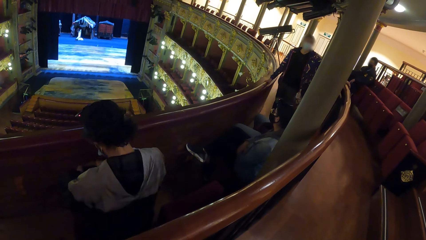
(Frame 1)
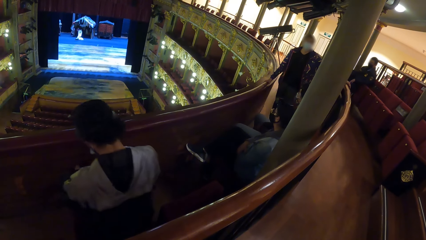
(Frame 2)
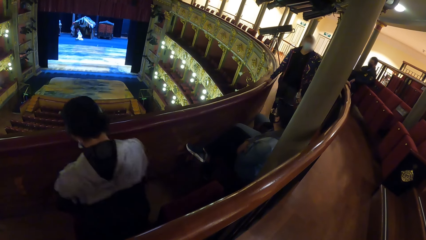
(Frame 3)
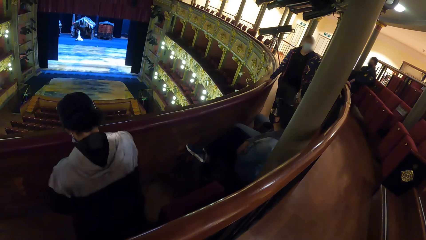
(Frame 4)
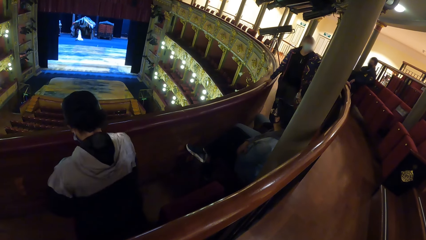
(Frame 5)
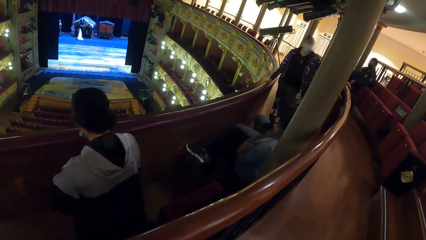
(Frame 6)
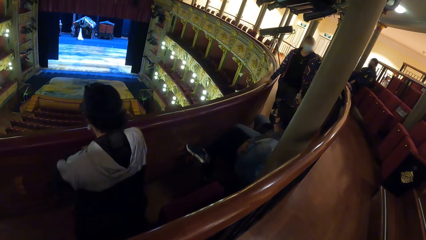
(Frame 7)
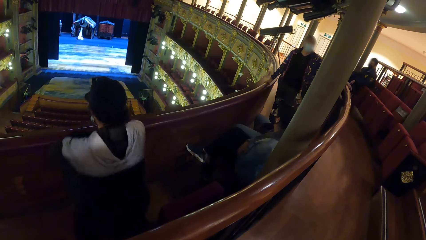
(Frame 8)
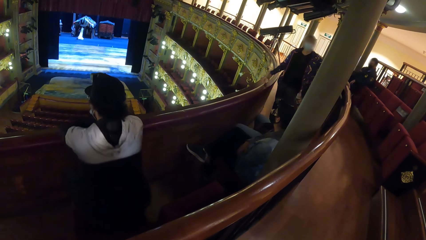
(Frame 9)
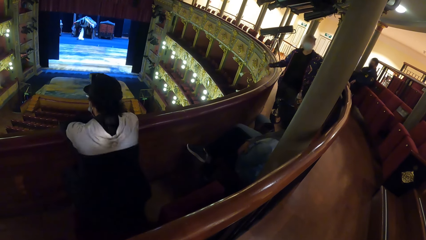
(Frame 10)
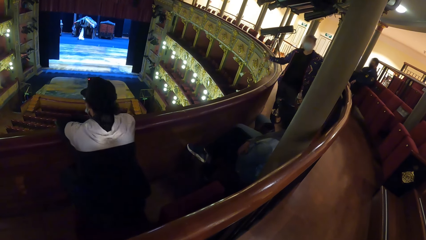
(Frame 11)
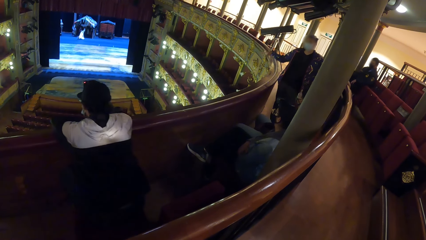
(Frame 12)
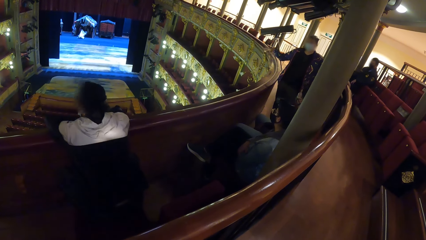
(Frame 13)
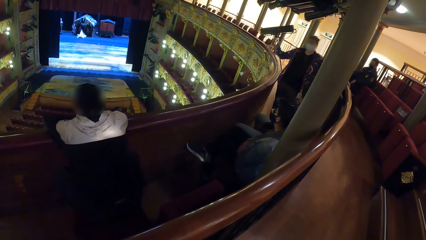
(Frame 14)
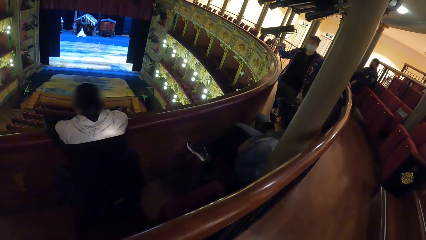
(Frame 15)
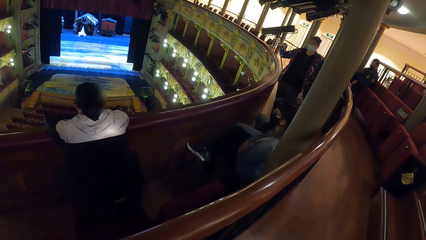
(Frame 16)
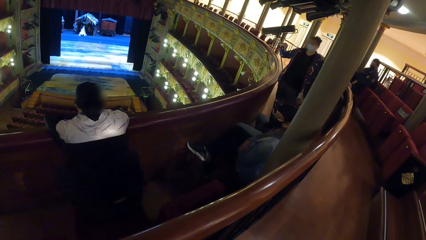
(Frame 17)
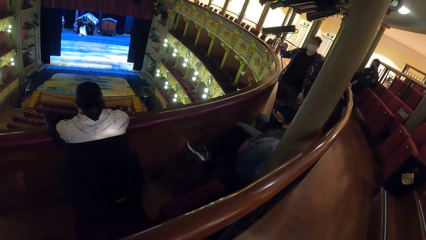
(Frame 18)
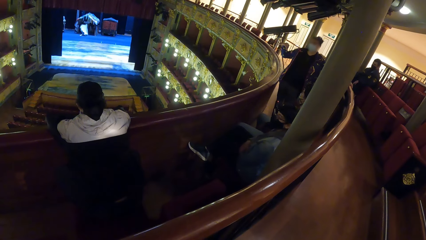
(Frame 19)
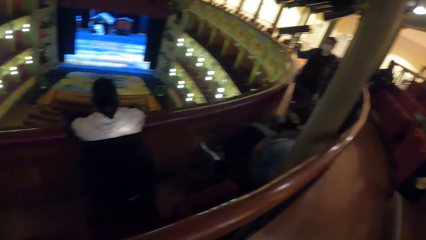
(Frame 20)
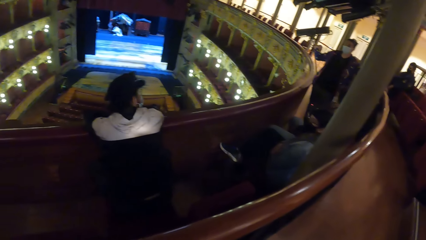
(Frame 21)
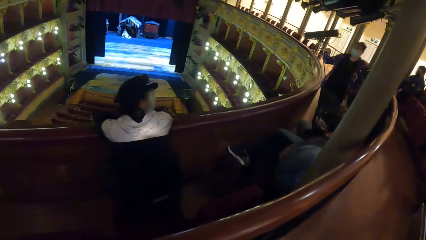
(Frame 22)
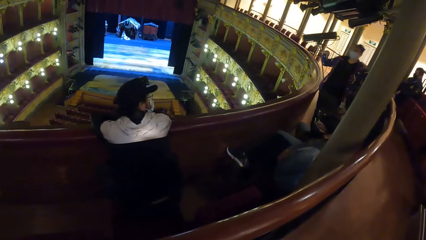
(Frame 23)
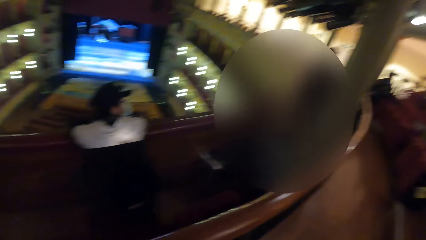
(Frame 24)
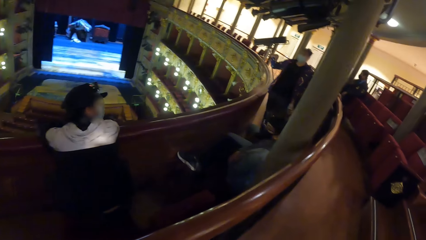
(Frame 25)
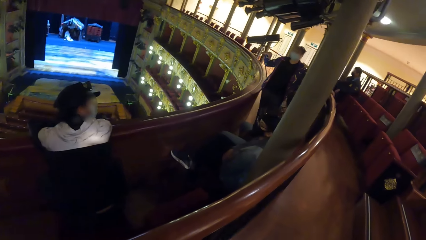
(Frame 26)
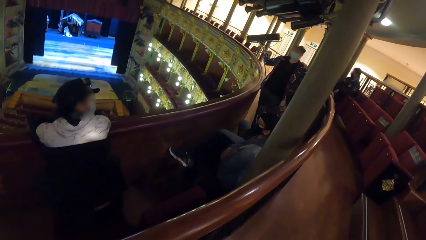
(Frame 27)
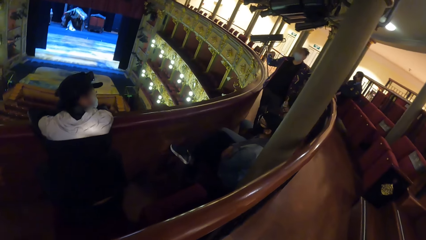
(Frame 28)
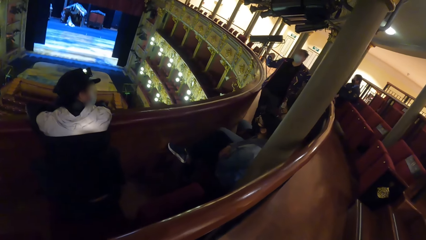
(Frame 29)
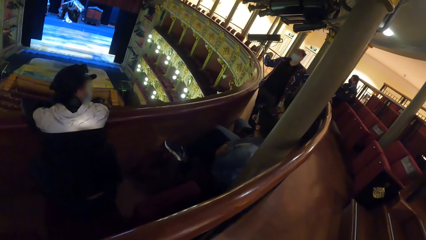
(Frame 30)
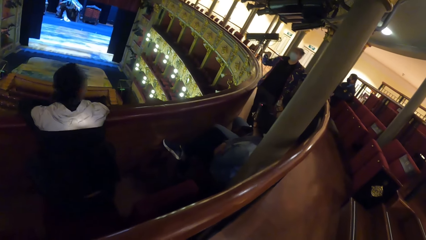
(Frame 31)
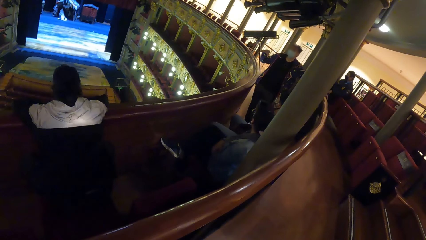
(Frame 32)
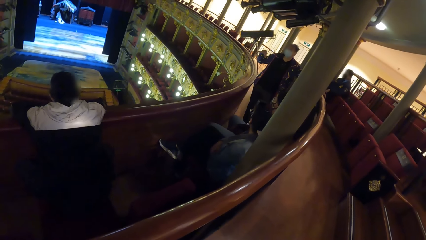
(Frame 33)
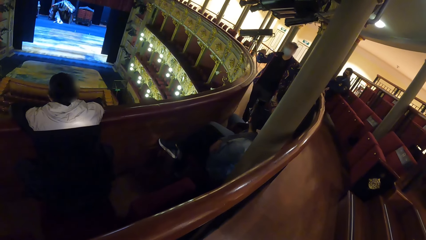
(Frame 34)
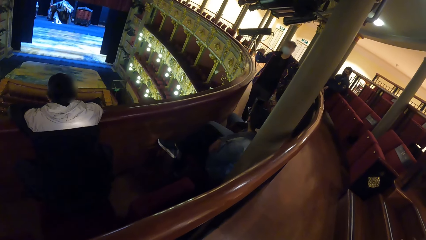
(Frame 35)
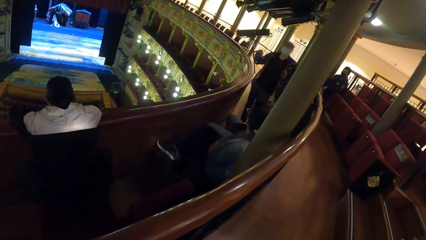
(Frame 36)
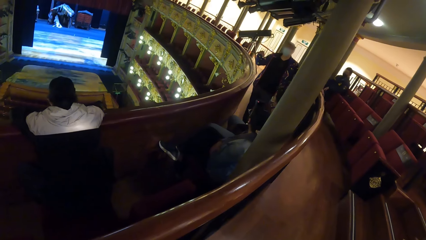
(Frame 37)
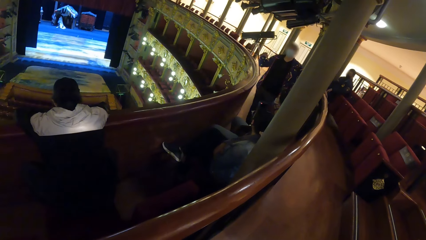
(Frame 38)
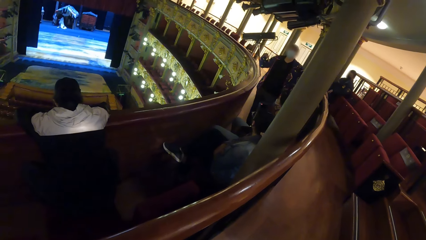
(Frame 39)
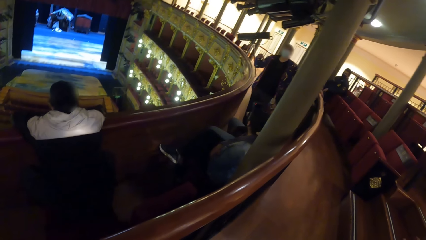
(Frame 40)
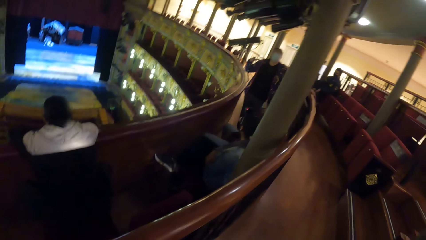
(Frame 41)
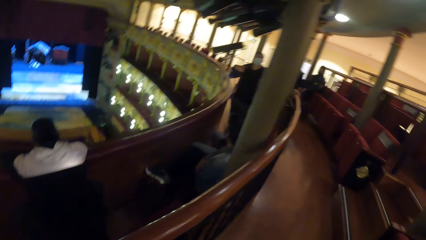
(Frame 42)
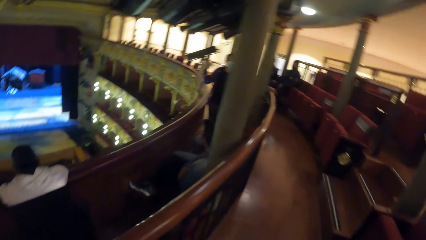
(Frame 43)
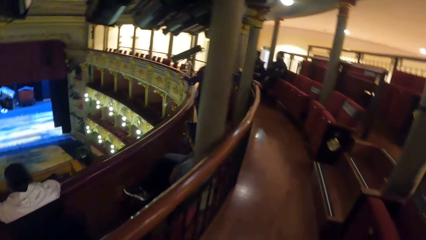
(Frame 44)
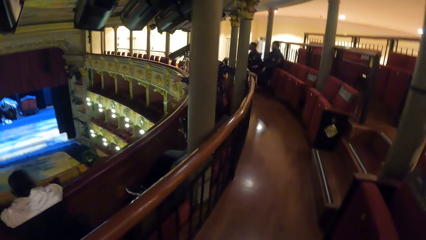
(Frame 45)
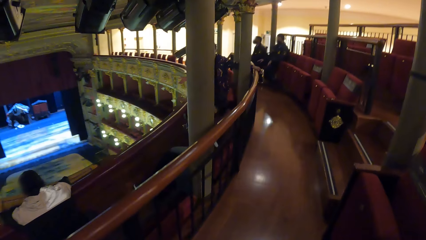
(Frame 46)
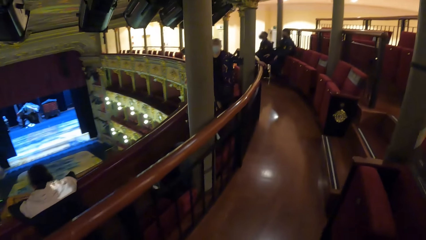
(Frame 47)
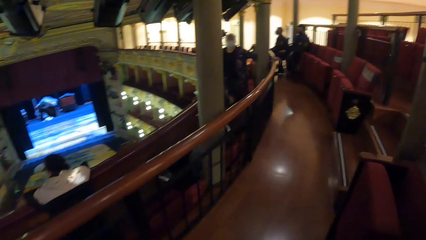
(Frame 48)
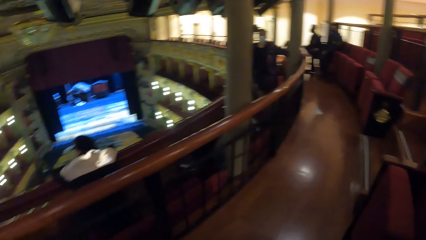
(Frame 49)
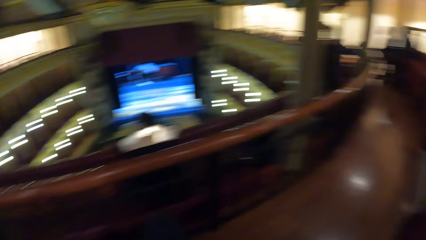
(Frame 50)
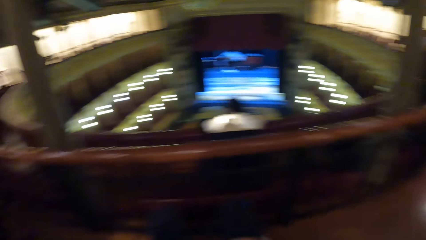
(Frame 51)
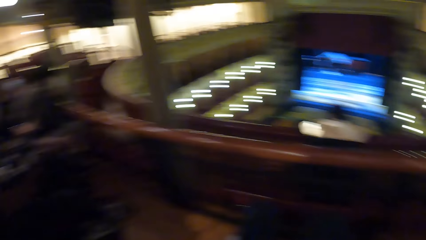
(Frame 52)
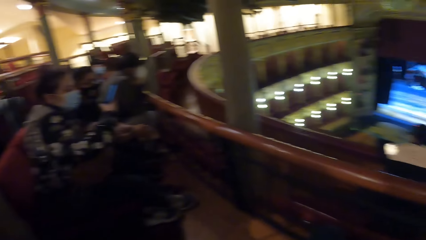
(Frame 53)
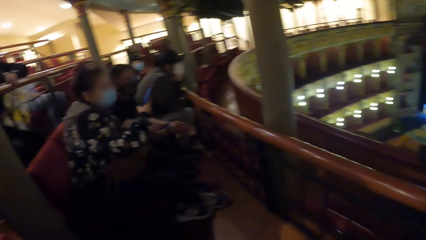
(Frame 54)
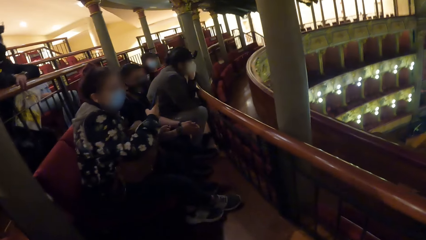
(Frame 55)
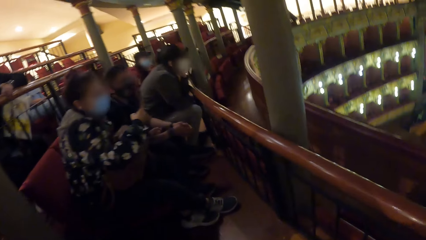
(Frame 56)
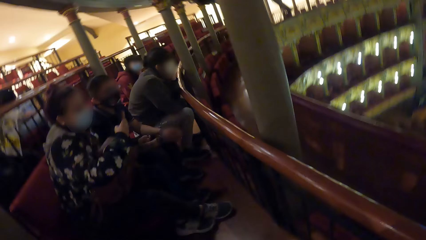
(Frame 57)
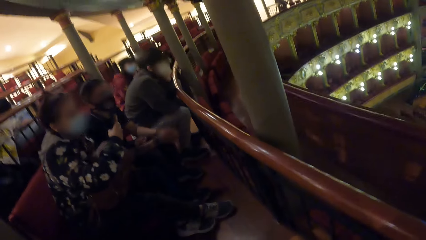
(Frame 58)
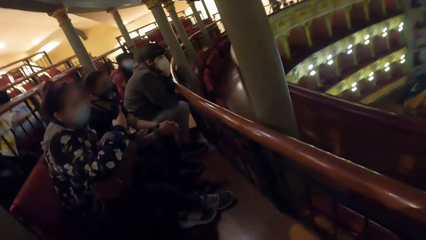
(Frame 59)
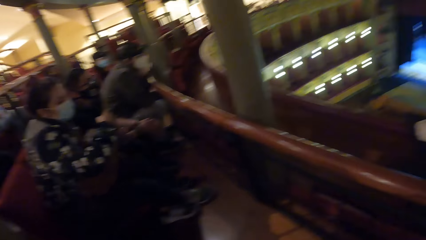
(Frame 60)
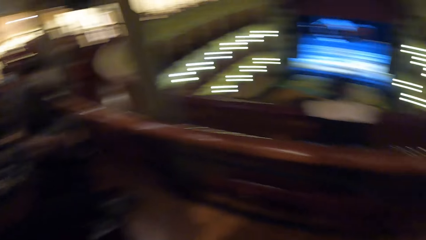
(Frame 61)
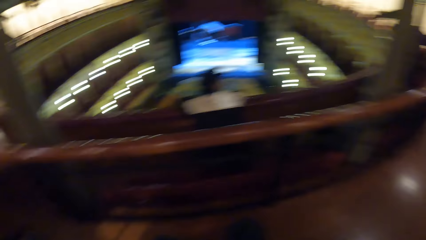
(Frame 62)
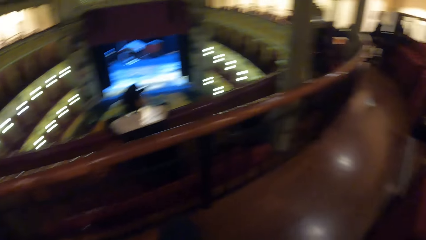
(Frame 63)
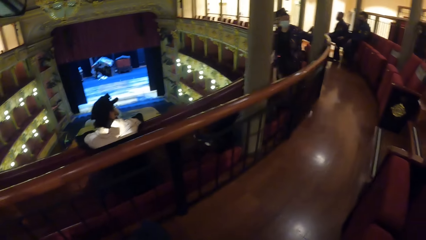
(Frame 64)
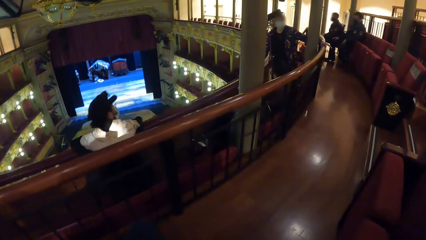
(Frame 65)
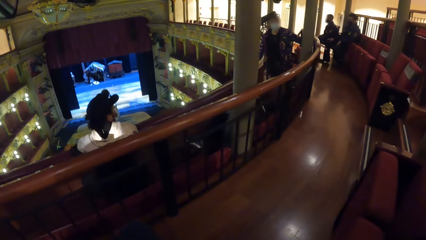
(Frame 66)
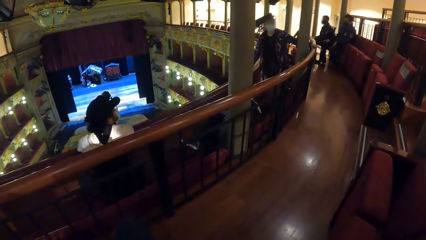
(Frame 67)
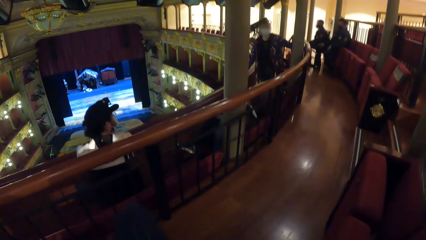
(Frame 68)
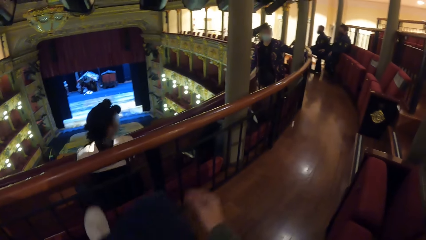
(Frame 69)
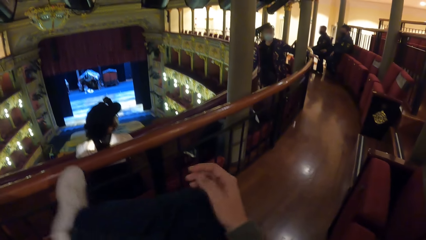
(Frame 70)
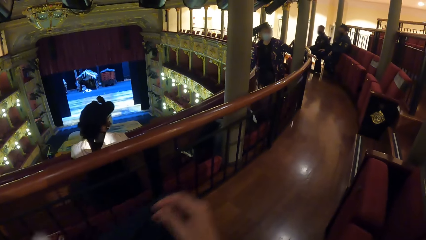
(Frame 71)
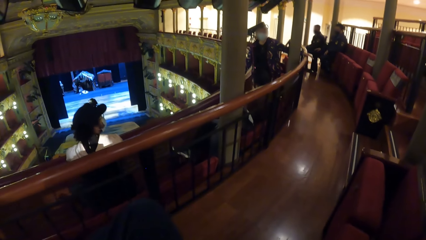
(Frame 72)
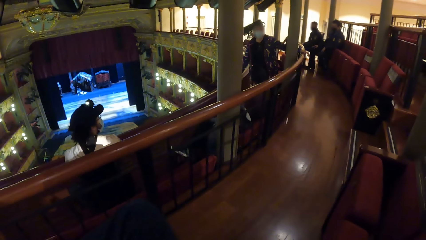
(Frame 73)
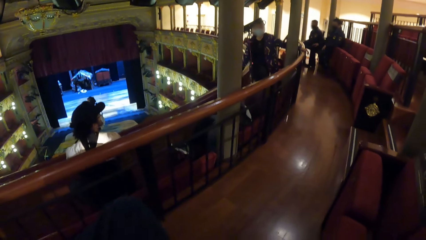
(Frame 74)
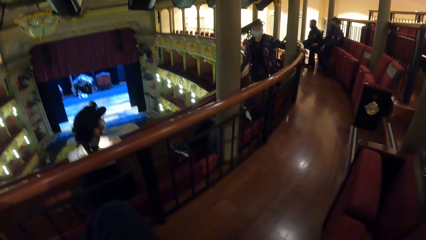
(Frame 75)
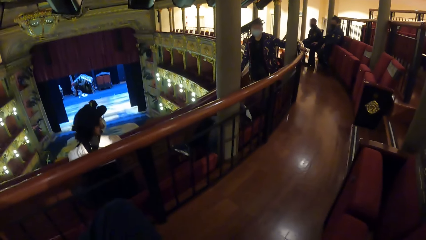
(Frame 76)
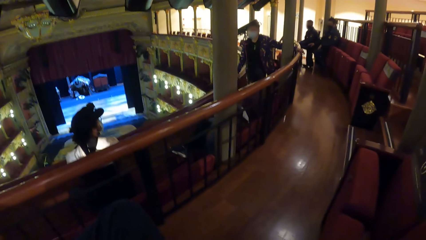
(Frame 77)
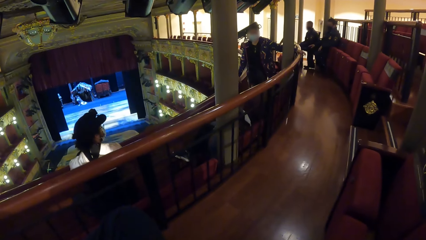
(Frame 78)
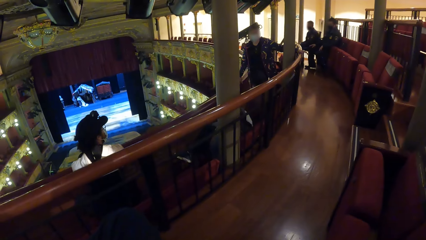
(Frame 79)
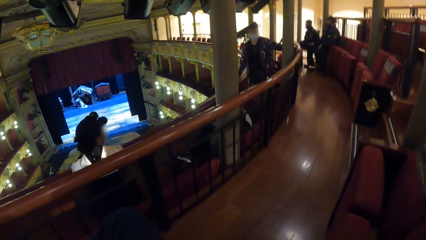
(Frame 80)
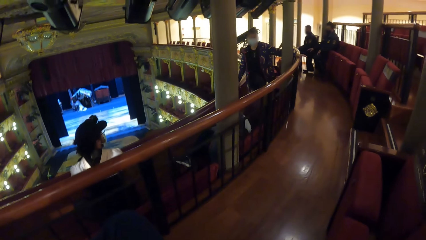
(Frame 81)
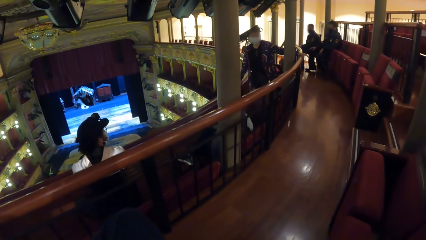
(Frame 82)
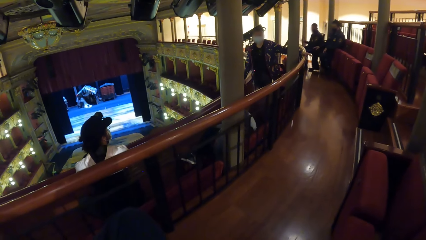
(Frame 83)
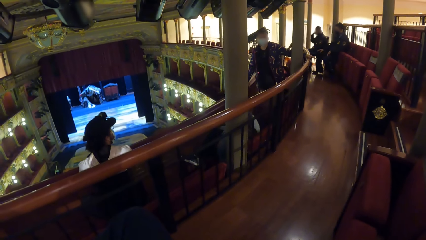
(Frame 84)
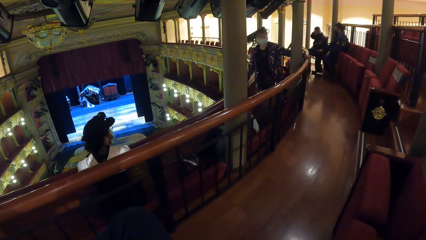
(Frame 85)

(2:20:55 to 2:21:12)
A woman places her hands on the hand rail. Another woman gestures with her right hand. A third woman operates a phone with her right hand. The camera wearer looks in front. He moves his hands.
